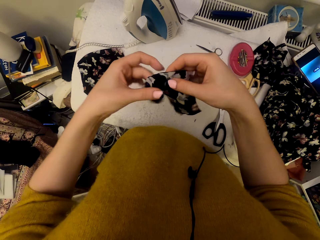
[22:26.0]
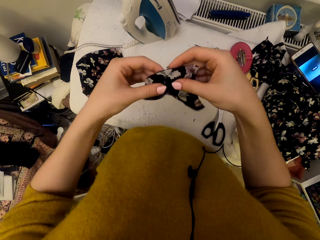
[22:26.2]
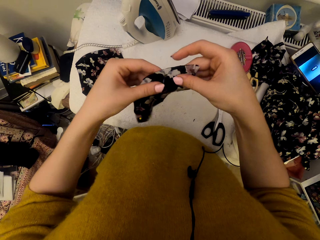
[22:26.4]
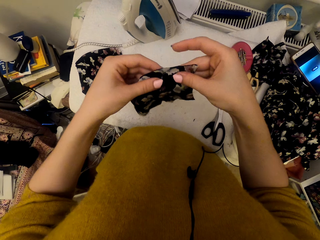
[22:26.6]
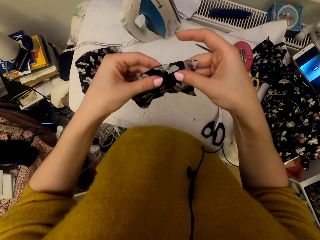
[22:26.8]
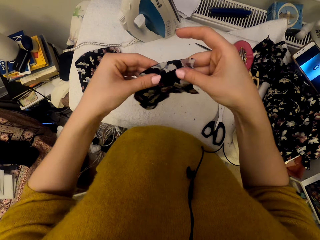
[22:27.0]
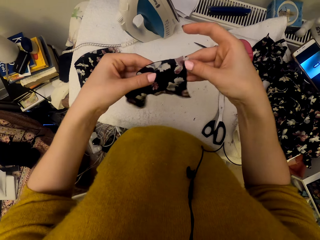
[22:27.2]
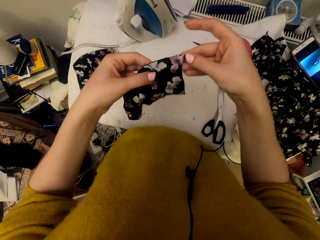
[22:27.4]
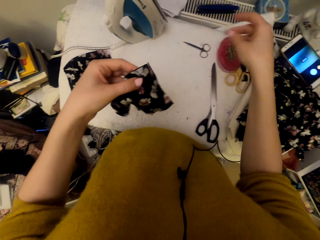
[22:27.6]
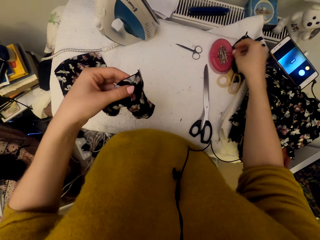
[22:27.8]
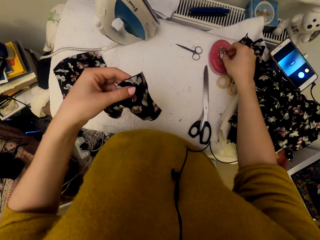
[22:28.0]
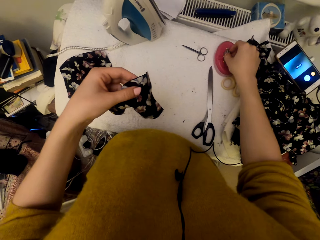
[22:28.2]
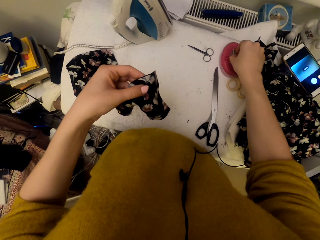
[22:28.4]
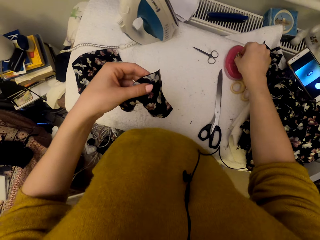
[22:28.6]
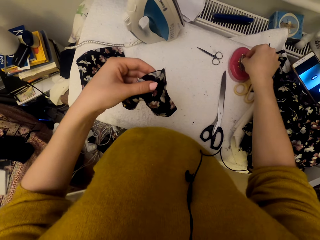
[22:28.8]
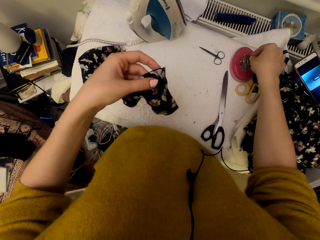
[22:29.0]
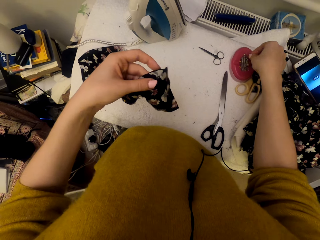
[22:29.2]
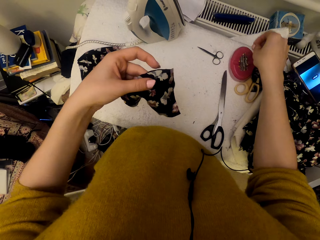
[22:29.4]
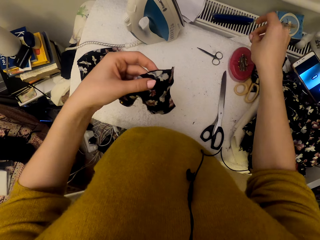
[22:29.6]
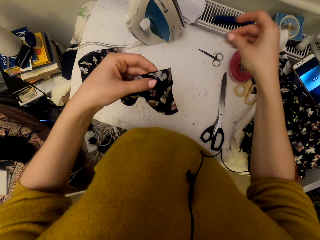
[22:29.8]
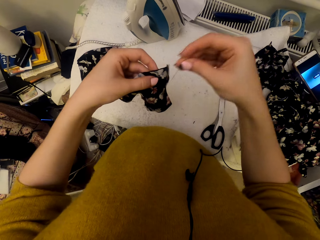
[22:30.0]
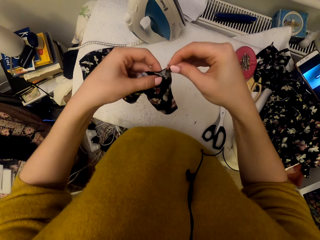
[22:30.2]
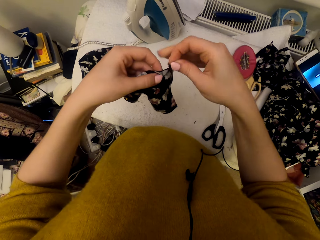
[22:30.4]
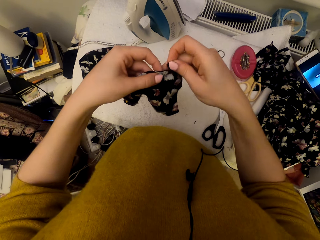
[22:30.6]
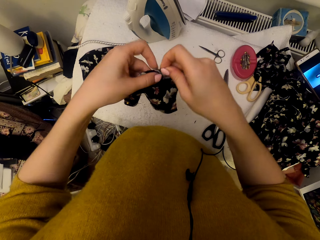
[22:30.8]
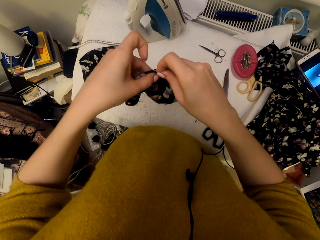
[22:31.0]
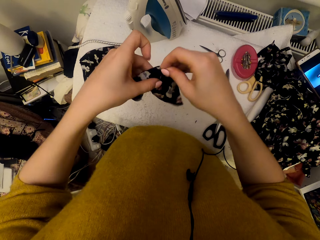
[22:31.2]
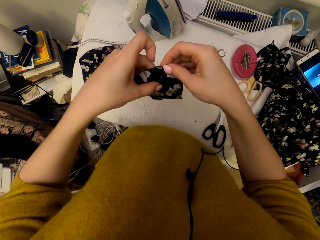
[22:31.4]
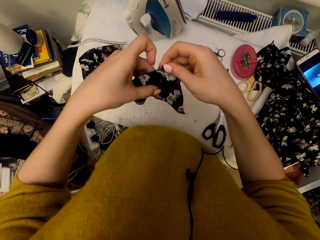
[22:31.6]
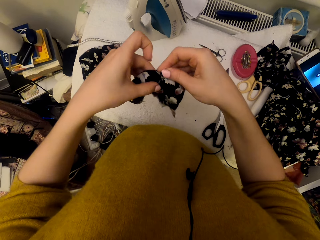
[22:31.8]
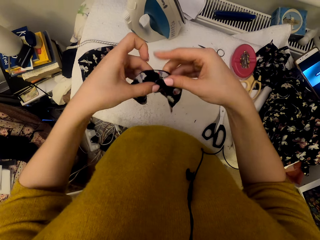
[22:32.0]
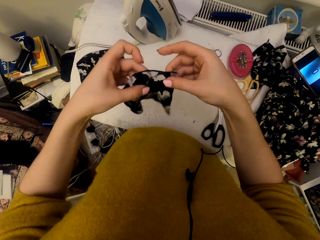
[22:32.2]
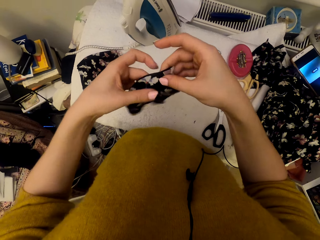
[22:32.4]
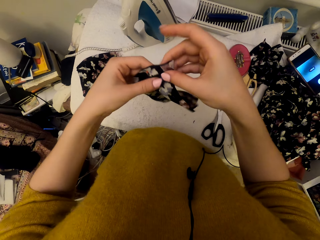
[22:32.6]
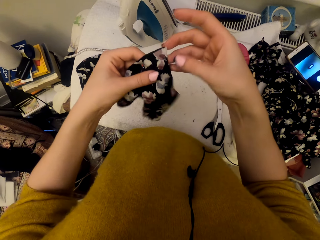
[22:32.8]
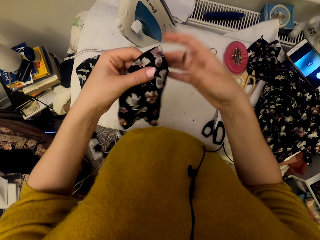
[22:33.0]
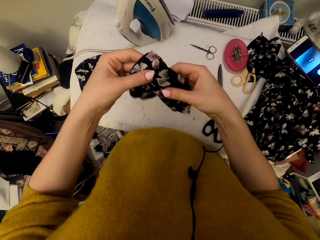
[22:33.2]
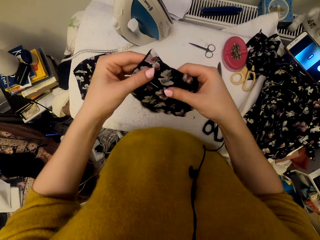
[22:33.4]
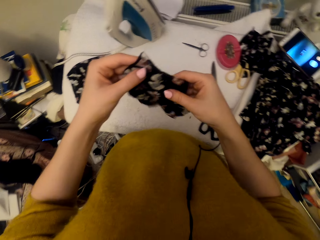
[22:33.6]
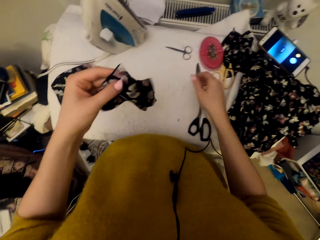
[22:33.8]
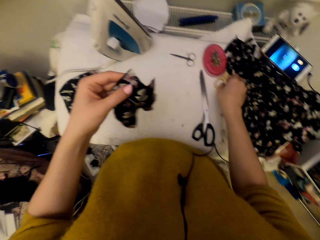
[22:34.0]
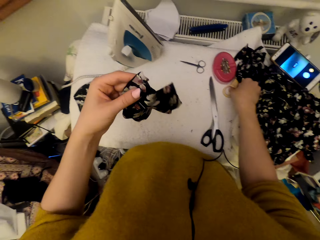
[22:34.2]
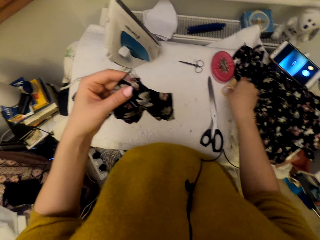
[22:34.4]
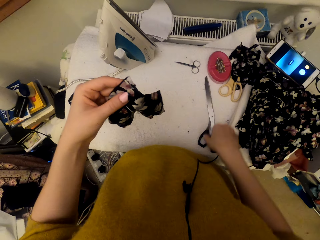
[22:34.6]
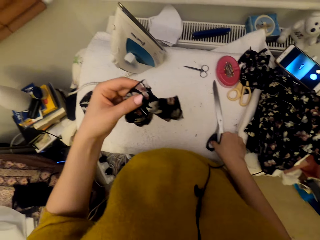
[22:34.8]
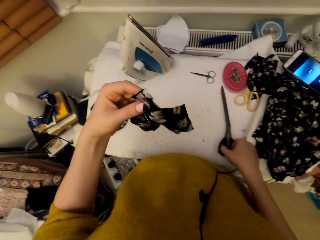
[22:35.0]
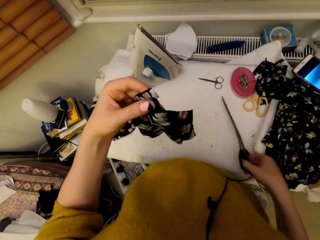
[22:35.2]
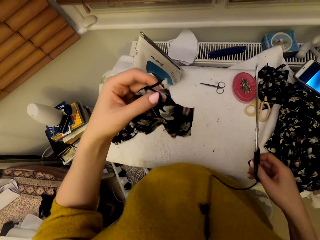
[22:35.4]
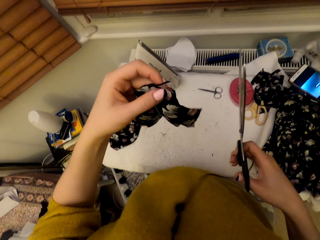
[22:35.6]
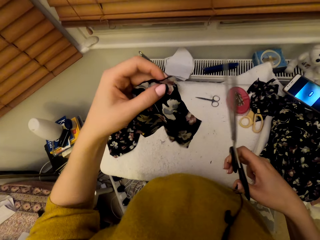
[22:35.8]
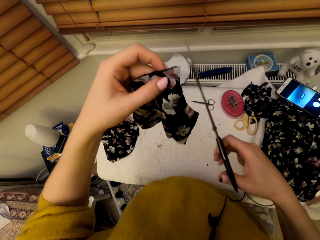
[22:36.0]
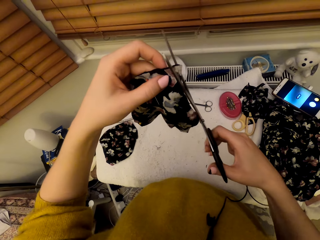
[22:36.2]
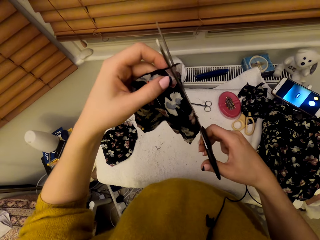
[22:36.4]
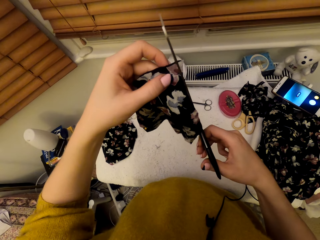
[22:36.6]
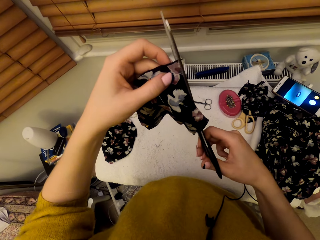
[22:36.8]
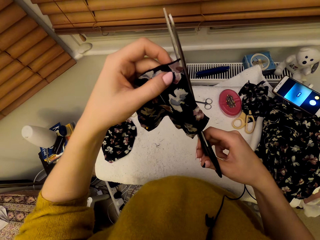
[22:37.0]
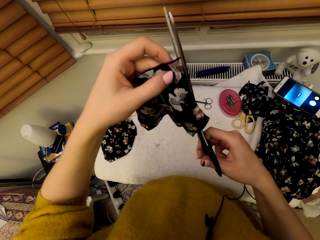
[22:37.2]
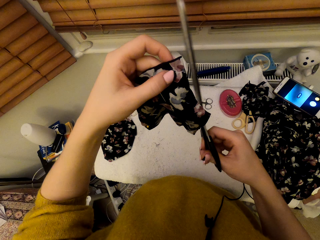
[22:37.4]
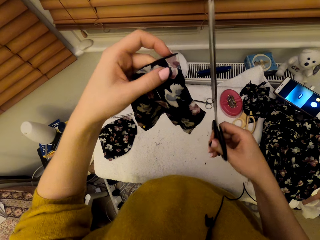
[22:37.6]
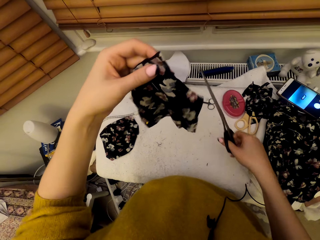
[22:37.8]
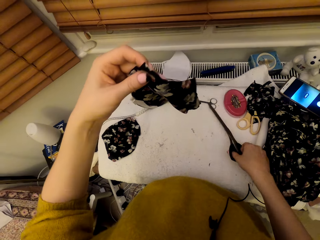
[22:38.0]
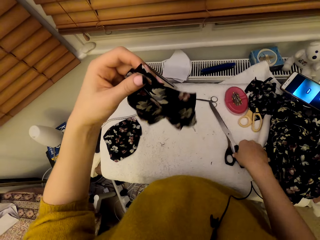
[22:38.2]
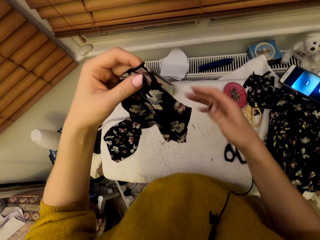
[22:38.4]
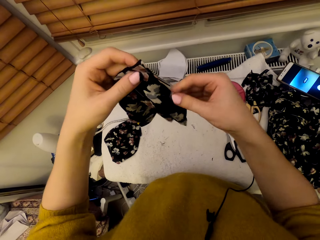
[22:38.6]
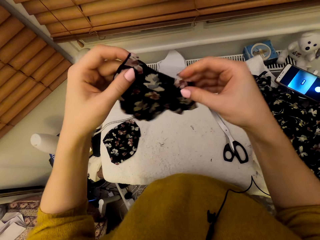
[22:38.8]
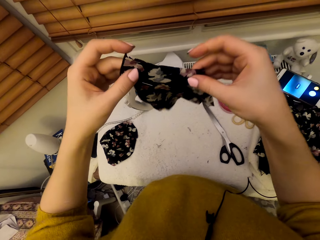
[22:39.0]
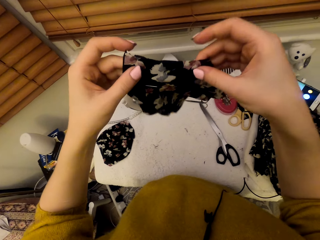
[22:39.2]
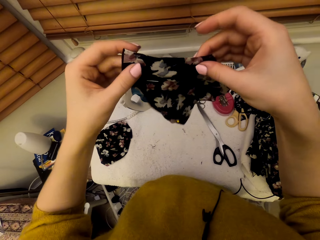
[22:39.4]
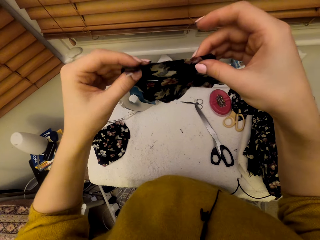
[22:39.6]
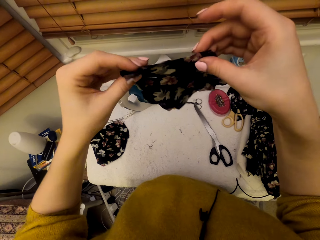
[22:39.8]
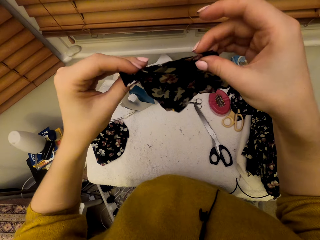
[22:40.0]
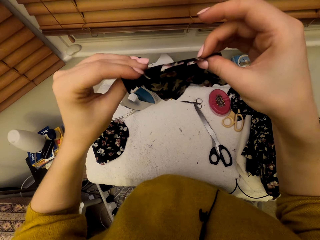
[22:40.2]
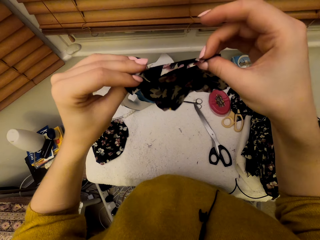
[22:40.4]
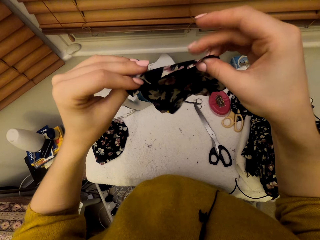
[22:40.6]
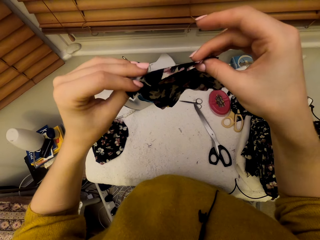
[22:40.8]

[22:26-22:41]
The camera wearer adjusts the cloth material pieces. They pick a pin in the magnetic pin holder. They pin the cloth material pieces together. They adjust the cloth material pieces. They touch scissors. They pick the scissors on the worktable. They cut the material pieces' edge using the scissors. They put the scissors on the worktable. They adjust the cloth material pieces. They hold the materials with hands.

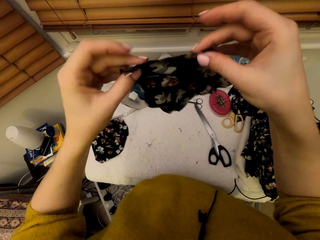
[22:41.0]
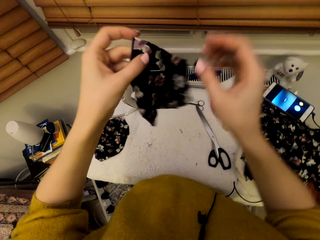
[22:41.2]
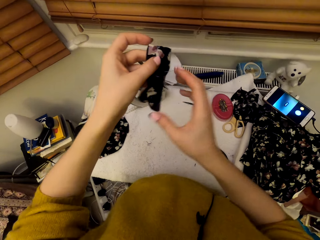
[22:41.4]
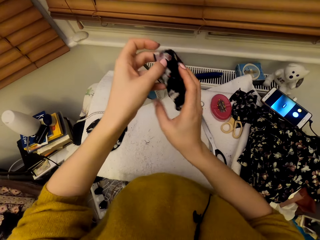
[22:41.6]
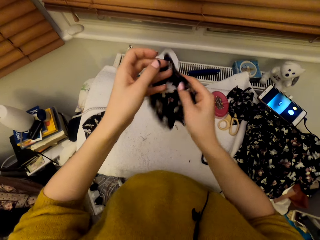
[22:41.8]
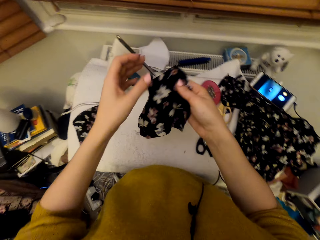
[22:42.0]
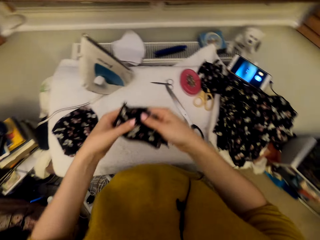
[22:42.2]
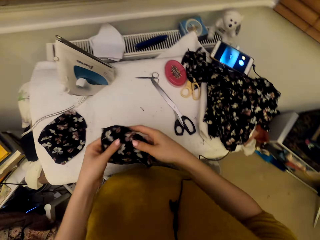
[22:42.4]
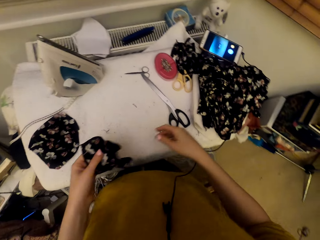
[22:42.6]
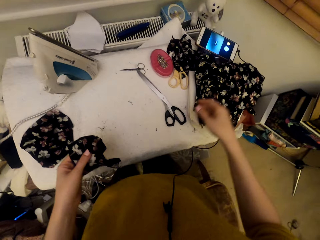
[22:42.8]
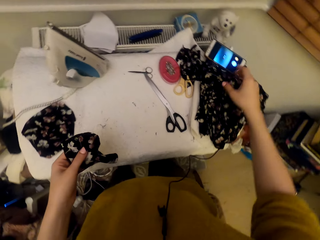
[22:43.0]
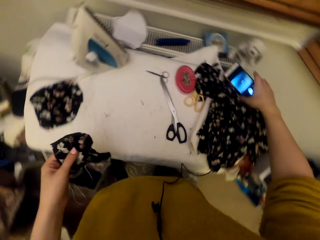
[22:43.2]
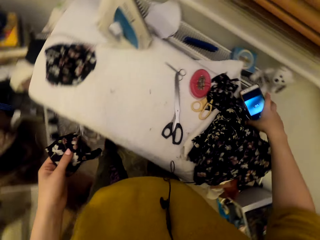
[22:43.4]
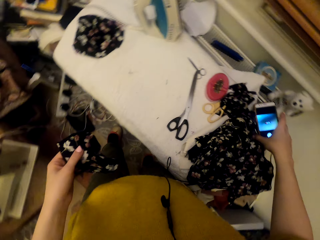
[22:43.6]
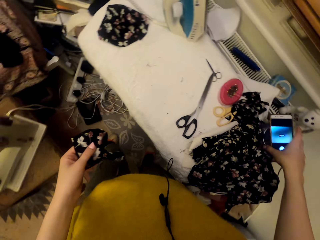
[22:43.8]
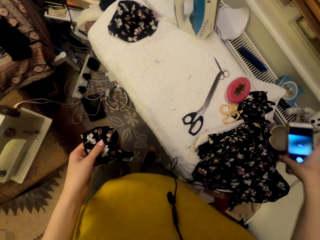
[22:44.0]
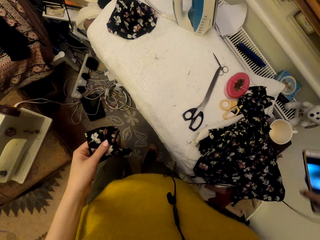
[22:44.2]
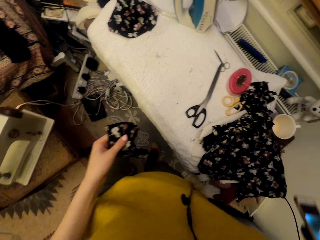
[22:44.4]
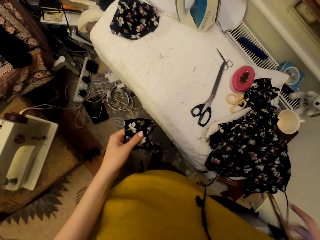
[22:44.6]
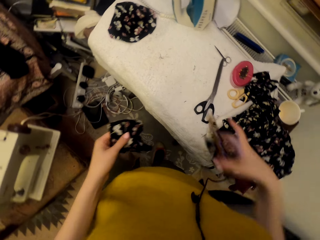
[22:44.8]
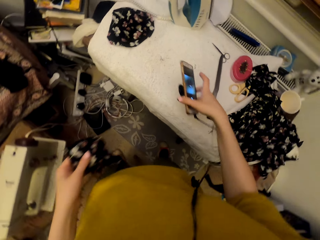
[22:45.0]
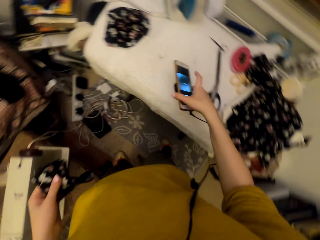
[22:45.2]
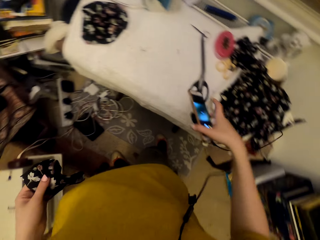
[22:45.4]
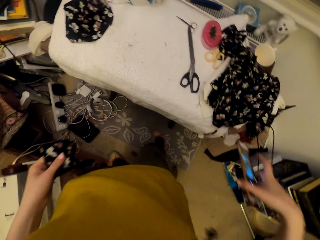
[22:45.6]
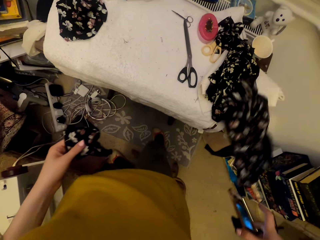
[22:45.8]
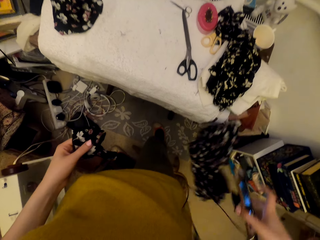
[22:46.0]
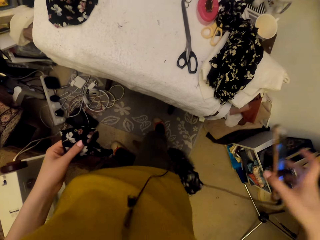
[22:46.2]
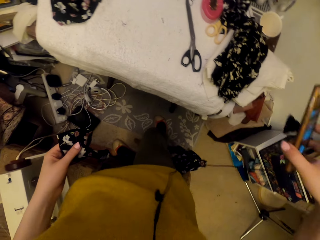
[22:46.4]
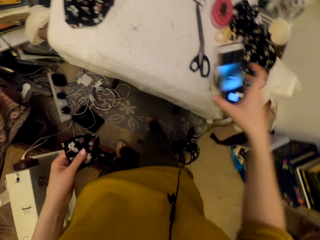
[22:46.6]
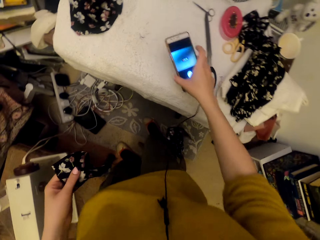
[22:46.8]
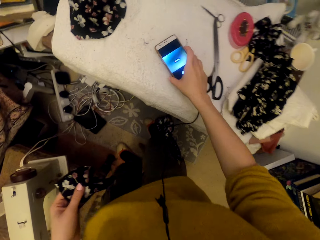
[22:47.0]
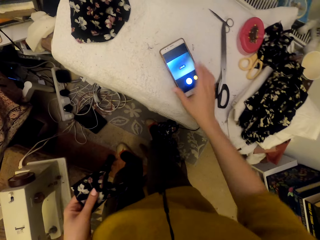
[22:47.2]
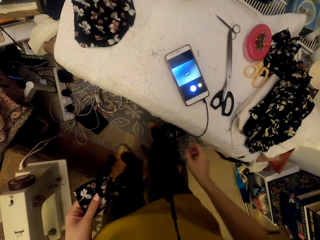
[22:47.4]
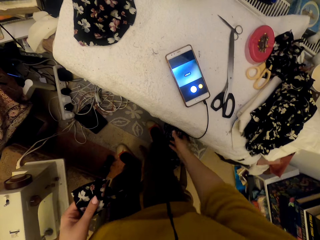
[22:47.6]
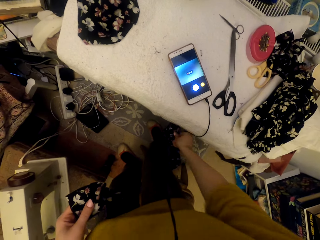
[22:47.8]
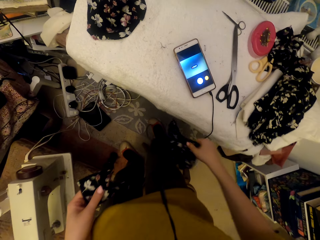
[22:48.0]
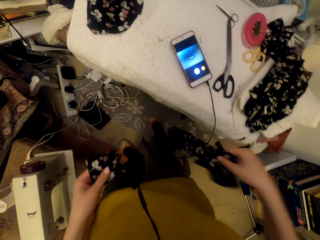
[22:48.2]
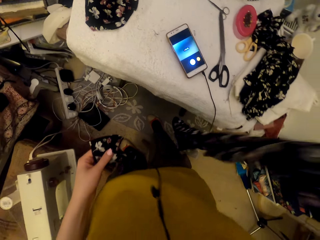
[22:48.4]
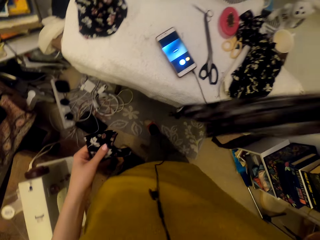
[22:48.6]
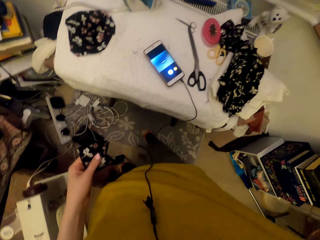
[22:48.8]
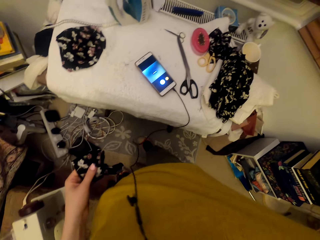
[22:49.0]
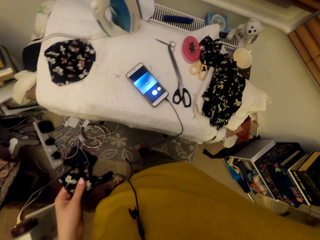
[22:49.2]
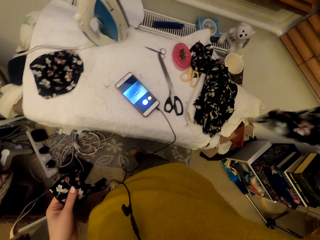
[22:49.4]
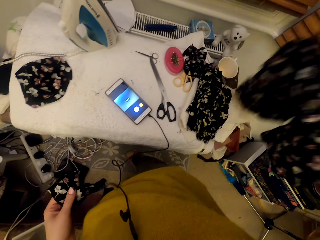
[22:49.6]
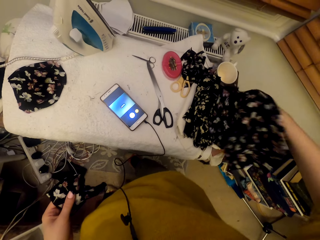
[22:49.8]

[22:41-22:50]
The camera wearer picks a phone. They adjust the phone. They put the phone on the worktable. They adjust a cloth material. They pick the material.
